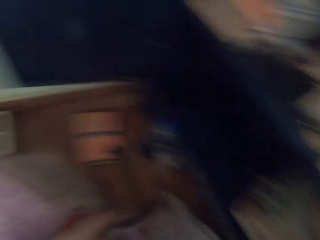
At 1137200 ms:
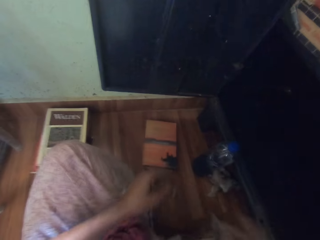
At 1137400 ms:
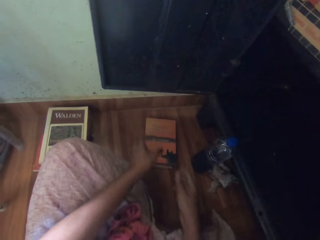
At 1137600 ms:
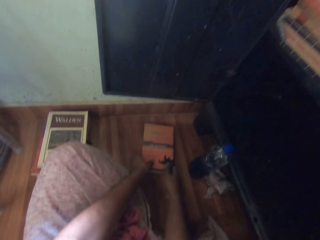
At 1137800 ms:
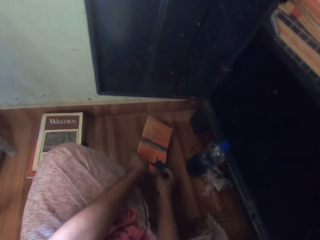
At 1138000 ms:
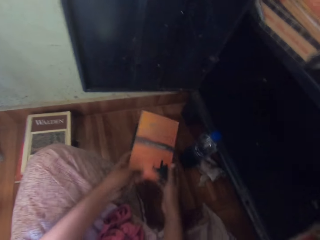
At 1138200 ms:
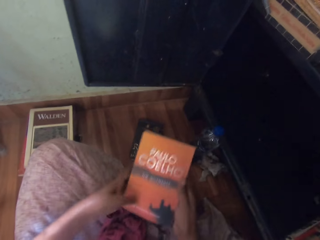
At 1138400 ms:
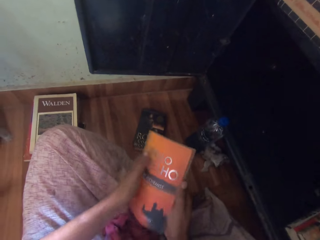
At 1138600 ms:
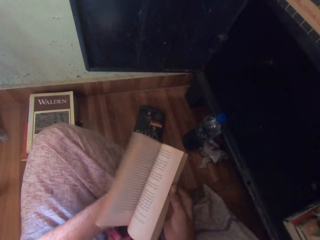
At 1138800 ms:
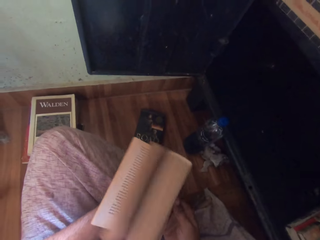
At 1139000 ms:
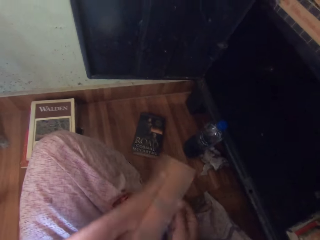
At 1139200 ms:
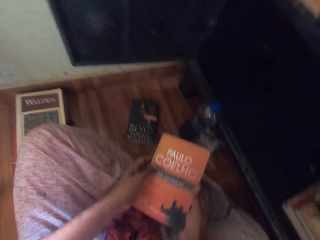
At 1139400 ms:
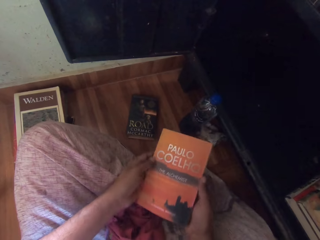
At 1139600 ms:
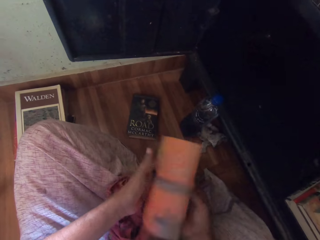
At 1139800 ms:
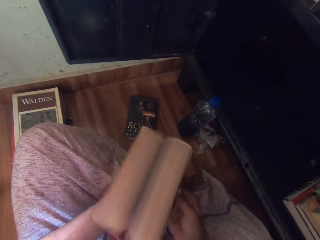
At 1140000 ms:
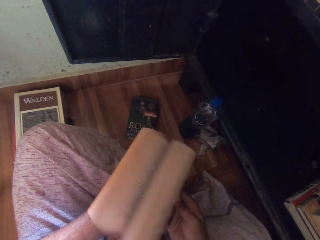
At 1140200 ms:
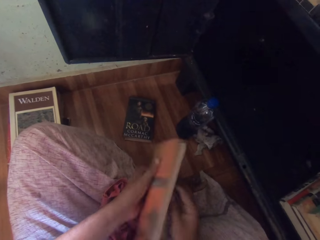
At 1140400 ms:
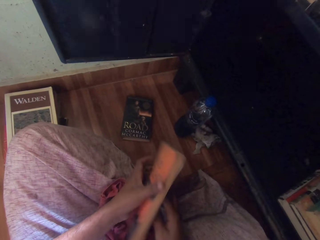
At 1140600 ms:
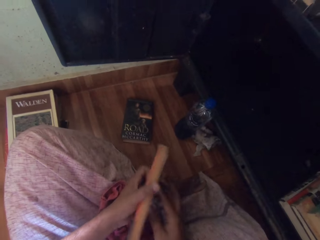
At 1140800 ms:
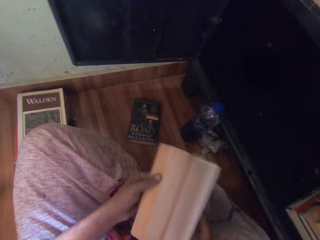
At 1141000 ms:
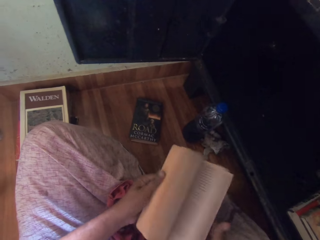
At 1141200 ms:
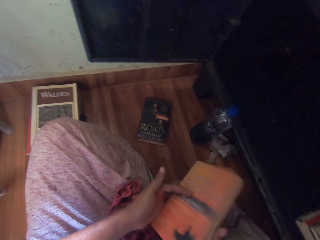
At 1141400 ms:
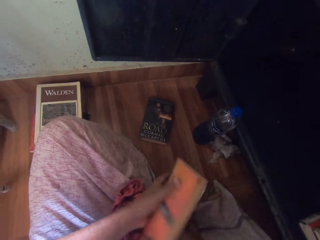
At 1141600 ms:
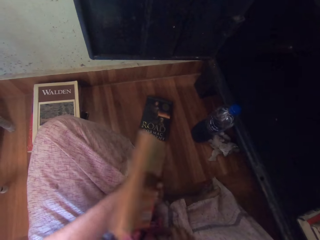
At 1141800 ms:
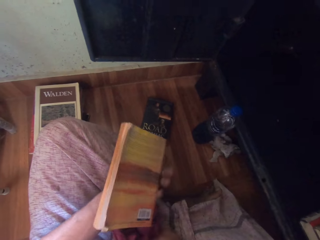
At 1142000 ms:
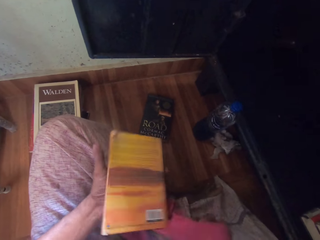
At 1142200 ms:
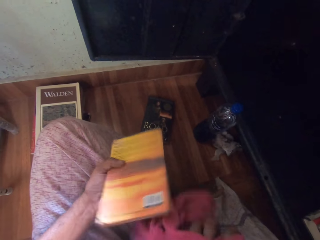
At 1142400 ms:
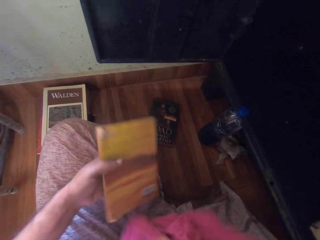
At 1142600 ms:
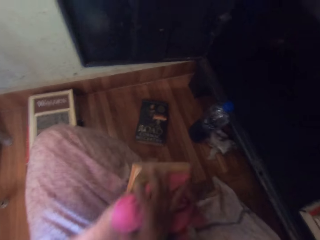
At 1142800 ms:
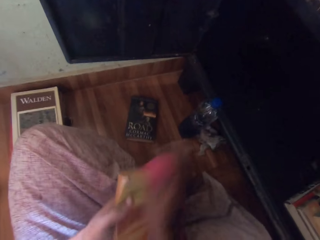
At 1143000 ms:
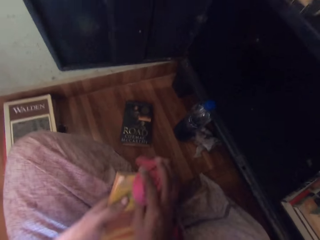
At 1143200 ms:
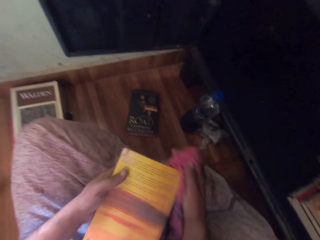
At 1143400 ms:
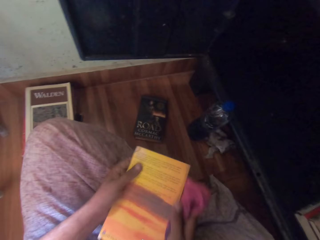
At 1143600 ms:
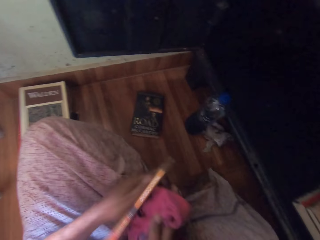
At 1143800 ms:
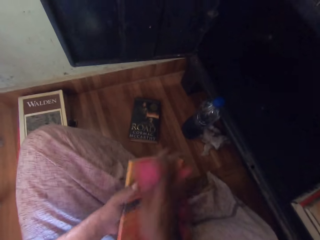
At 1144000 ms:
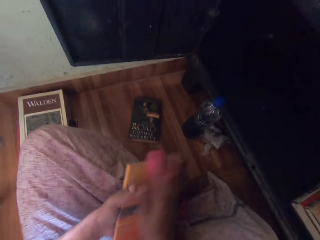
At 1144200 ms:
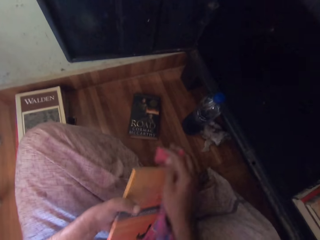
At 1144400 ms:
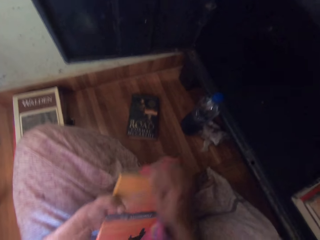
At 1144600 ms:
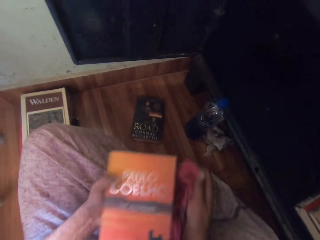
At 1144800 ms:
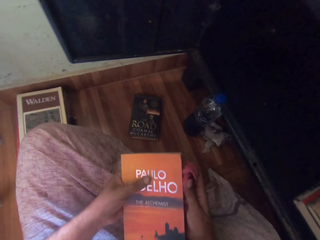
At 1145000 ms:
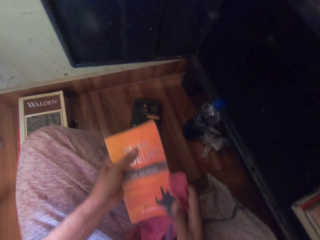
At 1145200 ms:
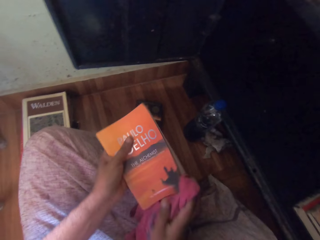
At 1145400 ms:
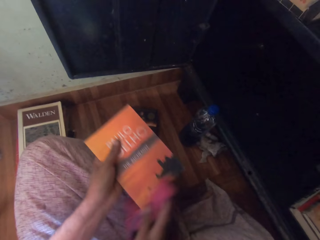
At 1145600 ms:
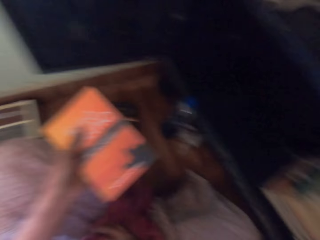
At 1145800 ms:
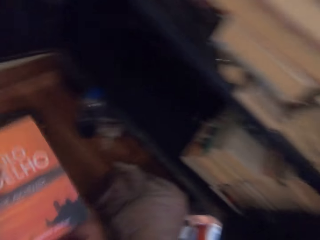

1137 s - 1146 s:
The camera wearer turns. He picks up a book on the books on the floor with both hands. He flips the pages of the book in his left hand with his right hand. He flips the pages of the book in his right hand with his left hand. He turns the book. He wipes the book in his left hand with the cloth in his right hand.

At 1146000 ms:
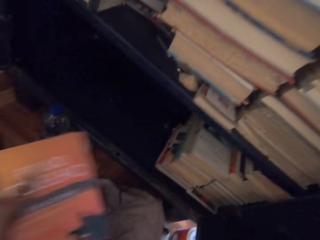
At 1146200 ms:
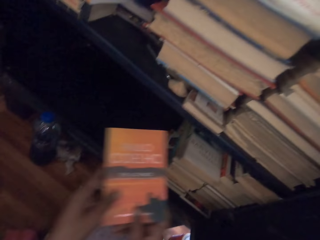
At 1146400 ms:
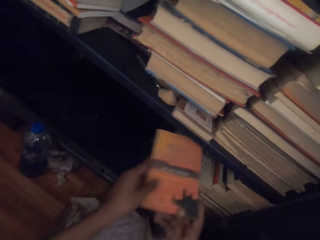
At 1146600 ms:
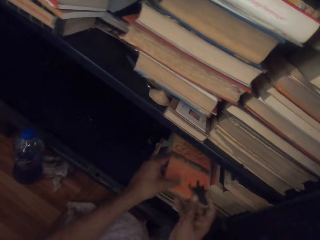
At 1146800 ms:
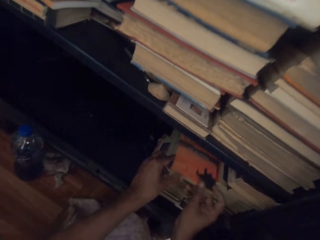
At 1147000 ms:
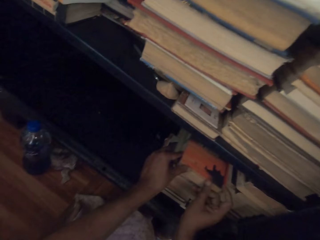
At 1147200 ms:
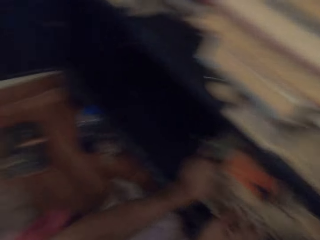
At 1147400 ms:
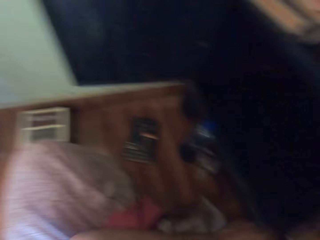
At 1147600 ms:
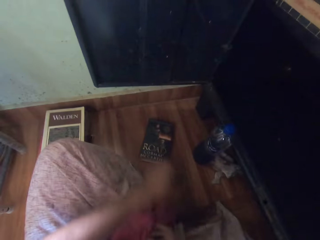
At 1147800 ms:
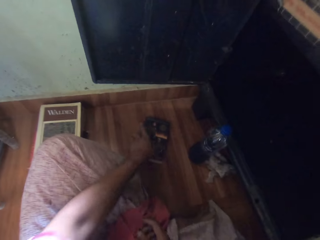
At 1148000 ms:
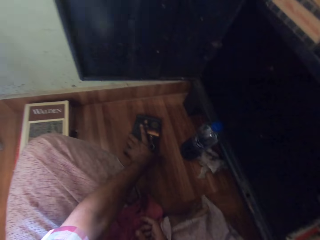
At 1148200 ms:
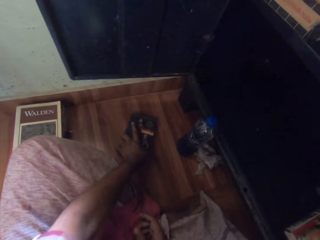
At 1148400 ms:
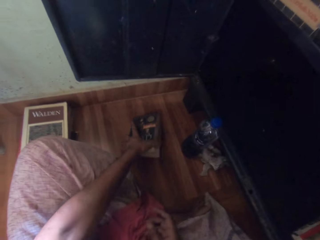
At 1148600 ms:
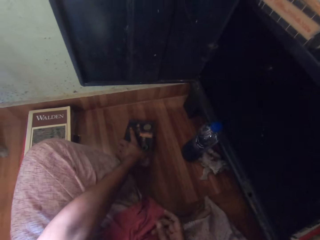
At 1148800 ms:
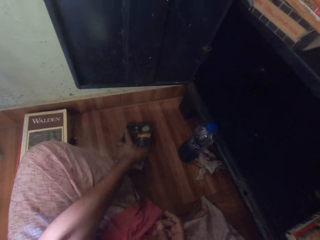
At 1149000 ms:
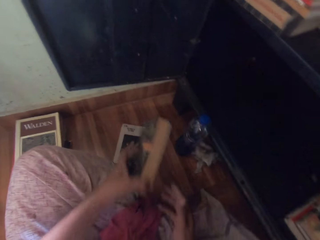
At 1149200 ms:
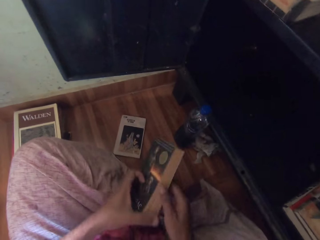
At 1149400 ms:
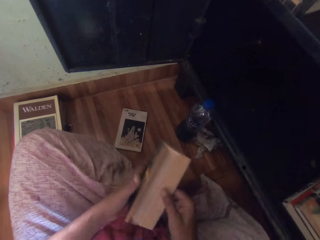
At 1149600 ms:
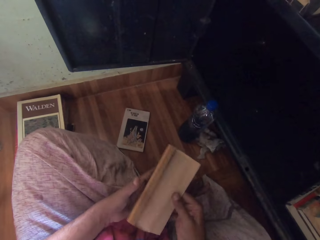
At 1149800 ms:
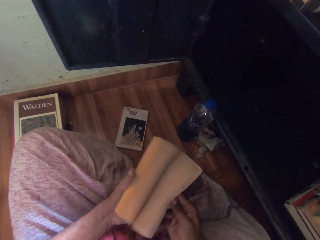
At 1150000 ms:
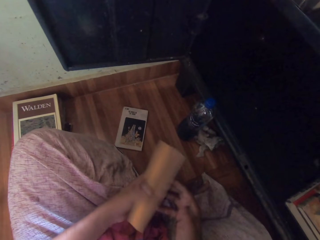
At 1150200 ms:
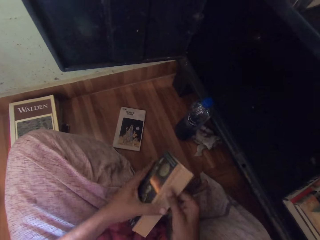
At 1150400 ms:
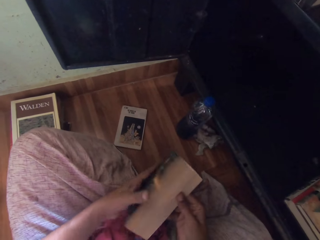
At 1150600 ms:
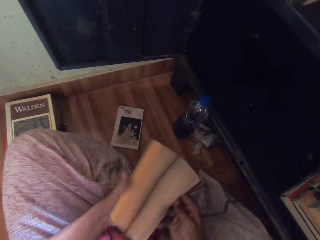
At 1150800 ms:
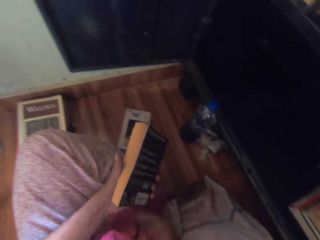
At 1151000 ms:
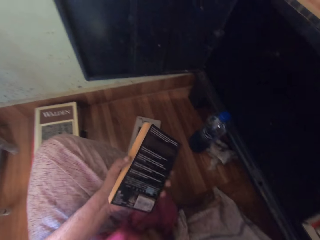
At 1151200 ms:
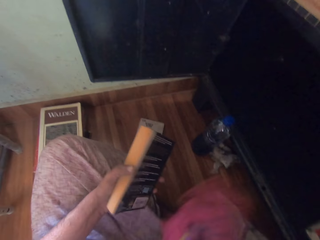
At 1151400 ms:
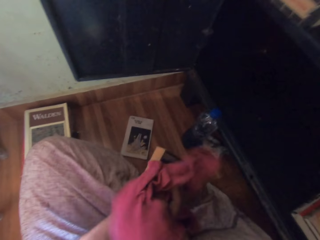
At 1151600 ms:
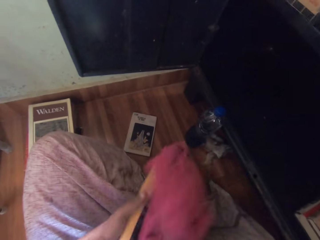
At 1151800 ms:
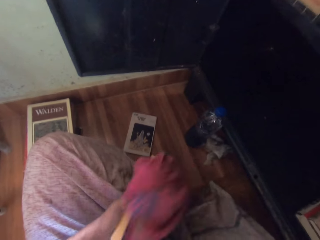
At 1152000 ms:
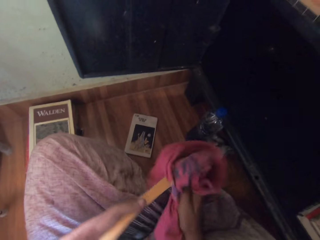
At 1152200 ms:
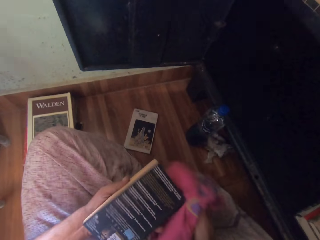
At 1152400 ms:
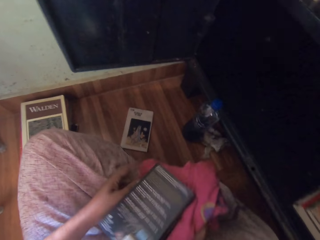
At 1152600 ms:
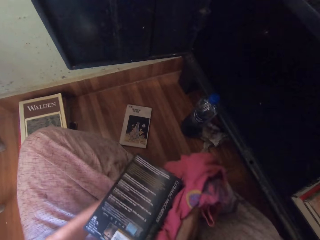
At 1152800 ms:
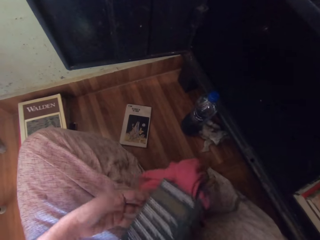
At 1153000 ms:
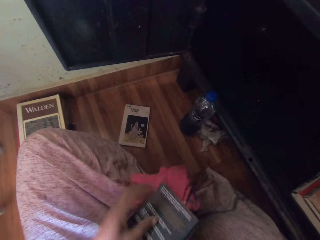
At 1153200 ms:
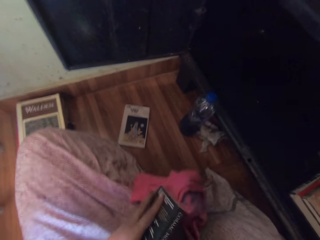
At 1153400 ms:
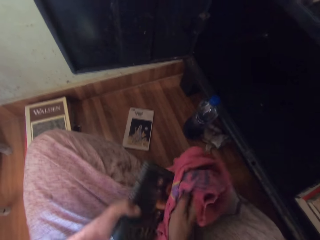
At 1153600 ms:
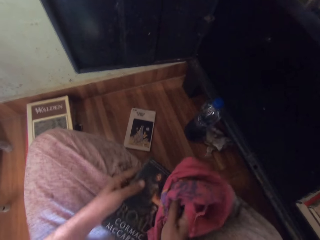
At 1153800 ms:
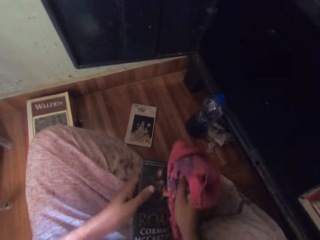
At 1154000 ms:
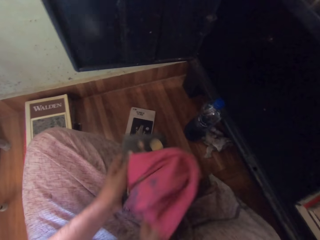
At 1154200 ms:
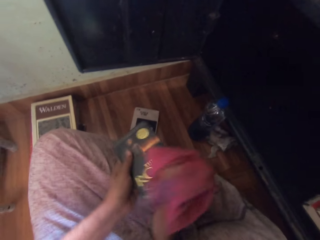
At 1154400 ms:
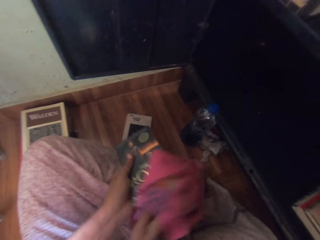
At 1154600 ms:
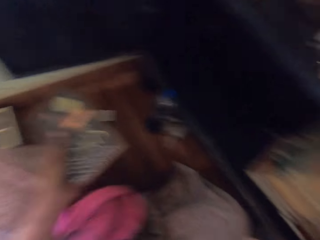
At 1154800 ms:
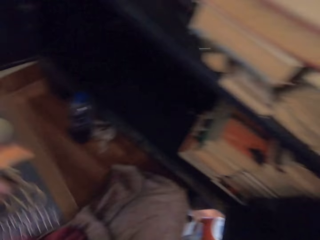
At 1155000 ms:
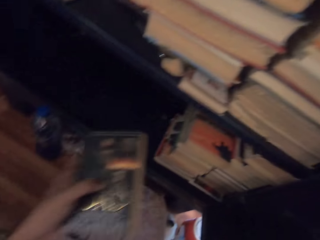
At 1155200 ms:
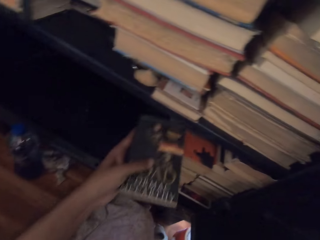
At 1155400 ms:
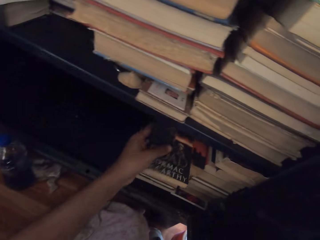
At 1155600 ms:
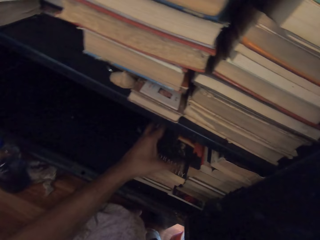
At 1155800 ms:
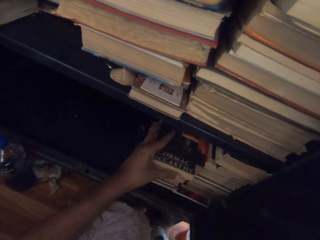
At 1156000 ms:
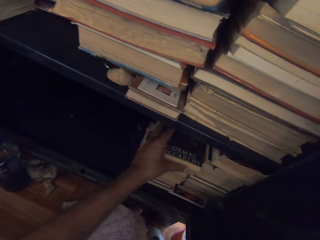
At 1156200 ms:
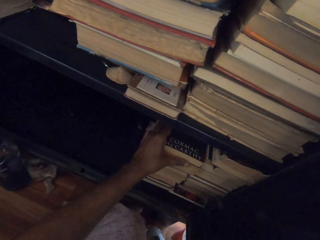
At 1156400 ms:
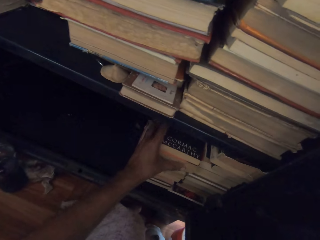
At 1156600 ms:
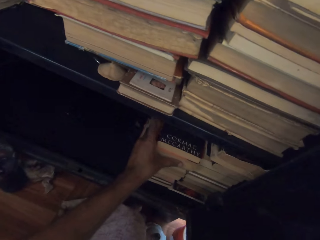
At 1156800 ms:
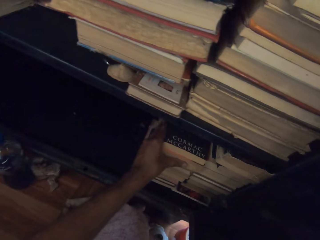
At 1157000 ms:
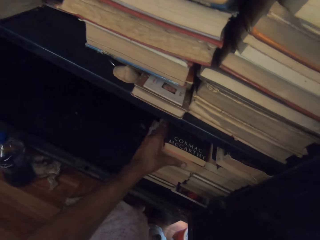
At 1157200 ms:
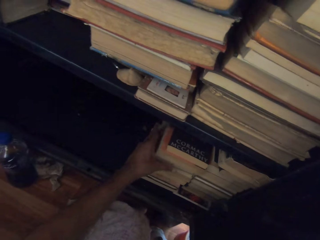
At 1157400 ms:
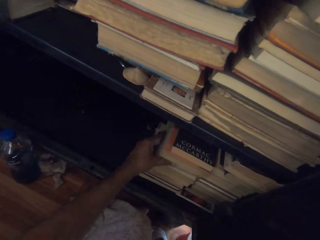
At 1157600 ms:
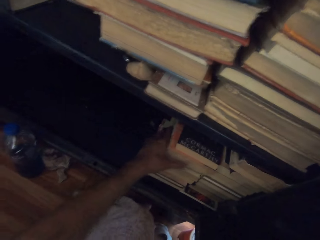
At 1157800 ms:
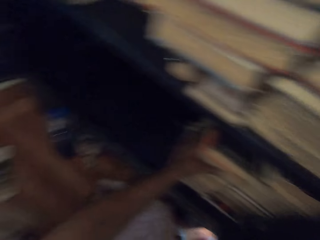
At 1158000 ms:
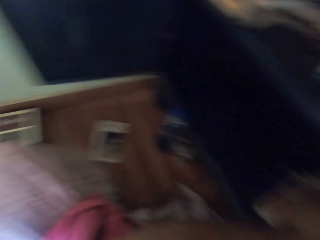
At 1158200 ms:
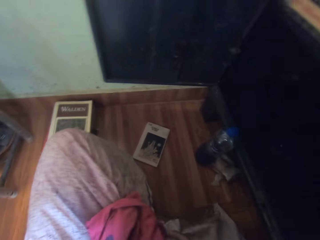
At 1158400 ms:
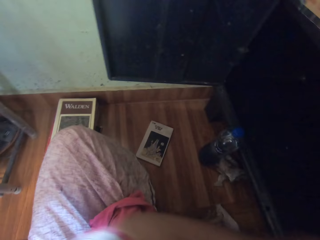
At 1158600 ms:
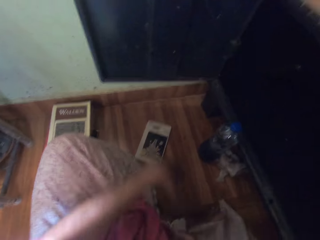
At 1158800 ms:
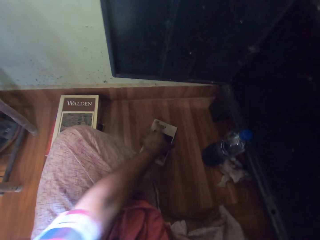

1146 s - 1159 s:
The camera wearer drops the book in his hands on the books in the shelf. He turns. He picks up a book on the books on the floor with his left hand. He holds the book in his left hand with his right hand. He flips the pages of the book in his left hand with his right hand. He picks up the cloth on his legs with his right hand. He wipes the book in his left hand with the cloth in his right hand. He puts the clothing in the shelf with the left hand. He drops the book in his left hand on the books in the shelf. He adjusts the books with the left hand. He turns.
